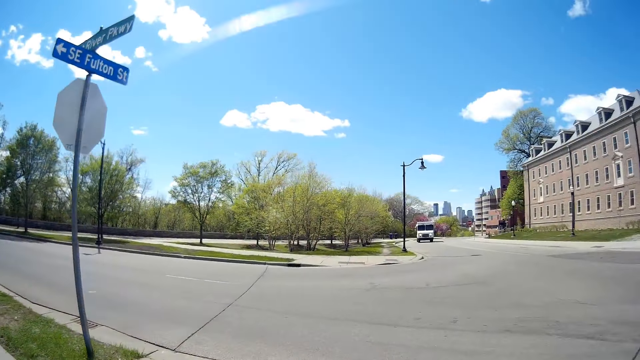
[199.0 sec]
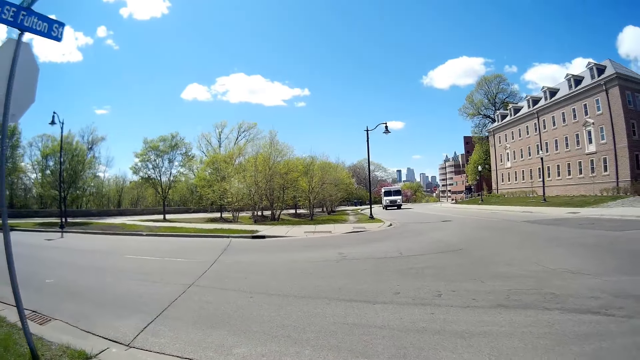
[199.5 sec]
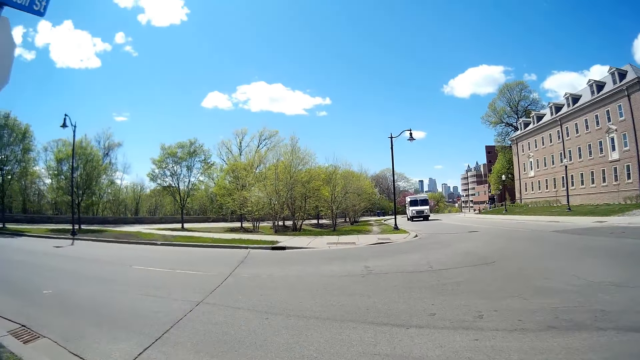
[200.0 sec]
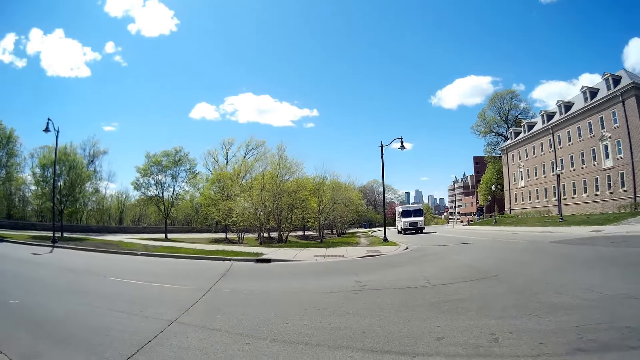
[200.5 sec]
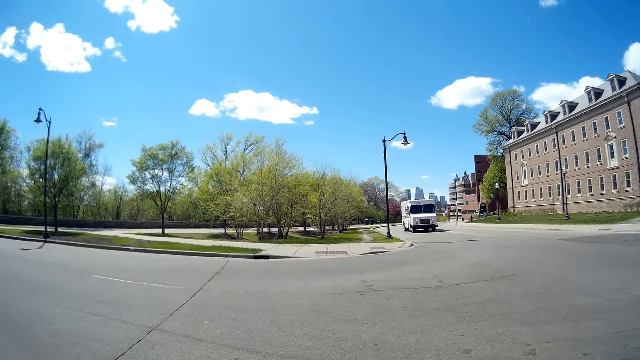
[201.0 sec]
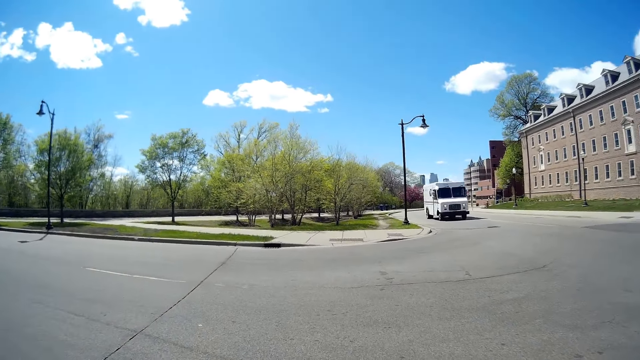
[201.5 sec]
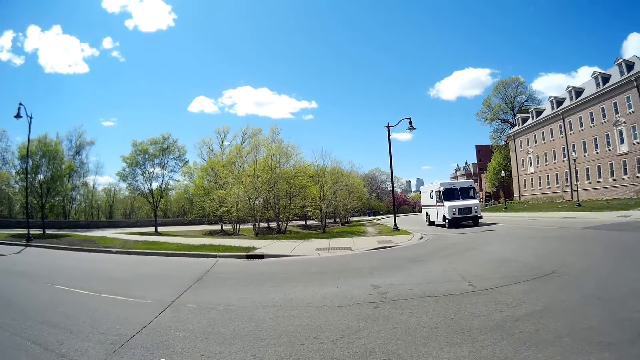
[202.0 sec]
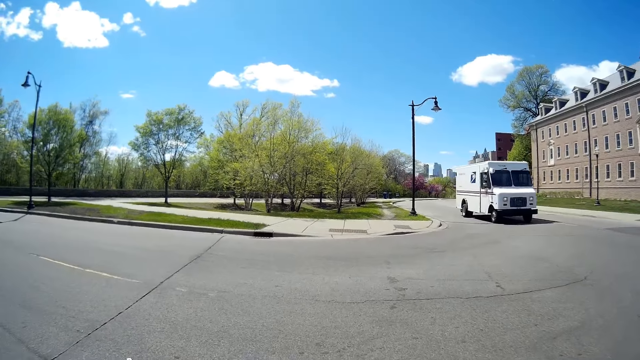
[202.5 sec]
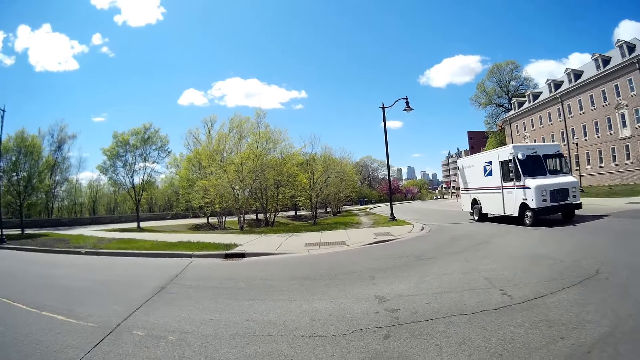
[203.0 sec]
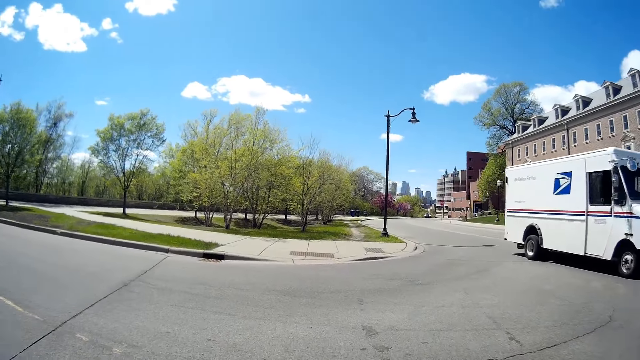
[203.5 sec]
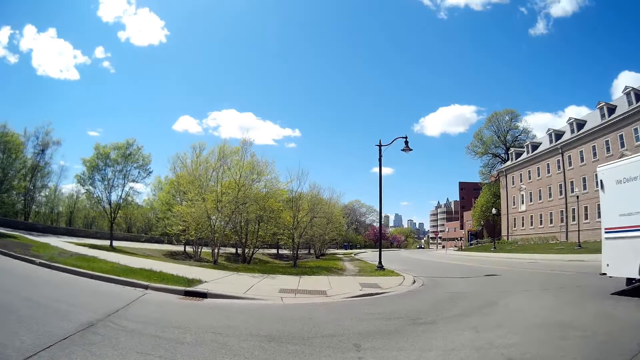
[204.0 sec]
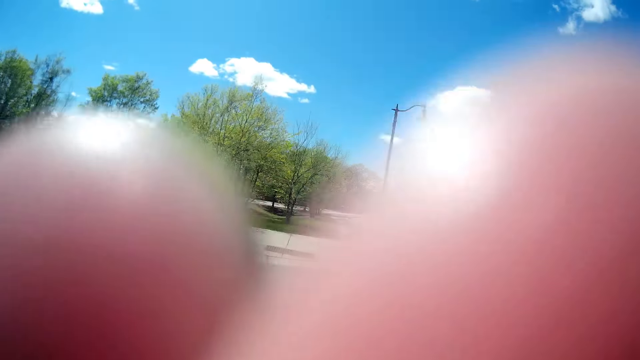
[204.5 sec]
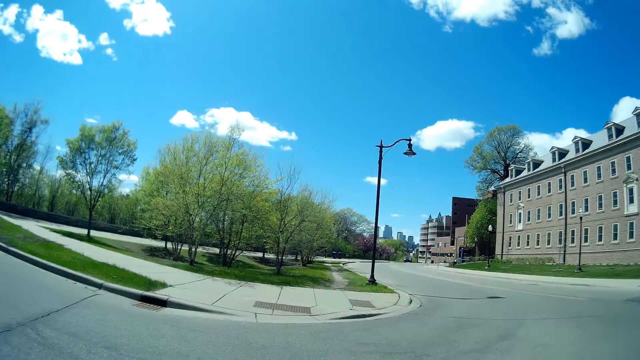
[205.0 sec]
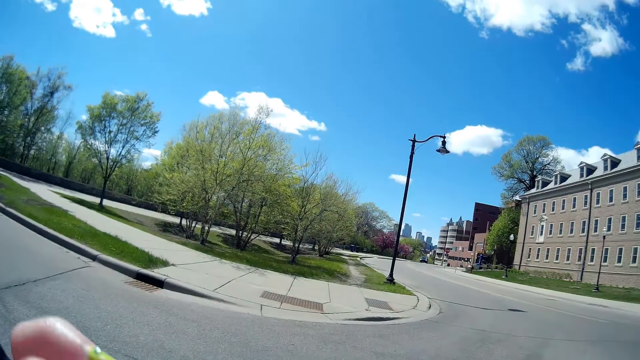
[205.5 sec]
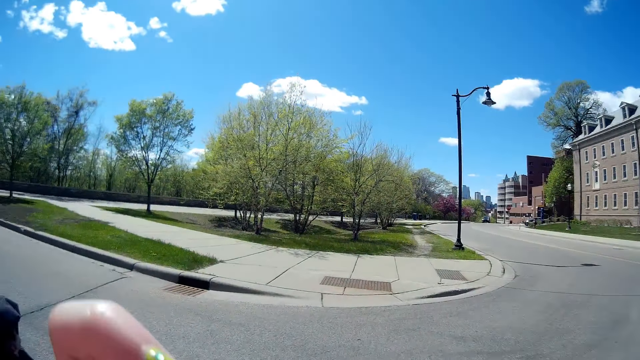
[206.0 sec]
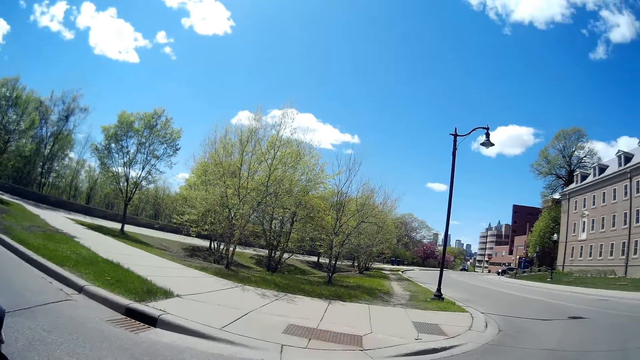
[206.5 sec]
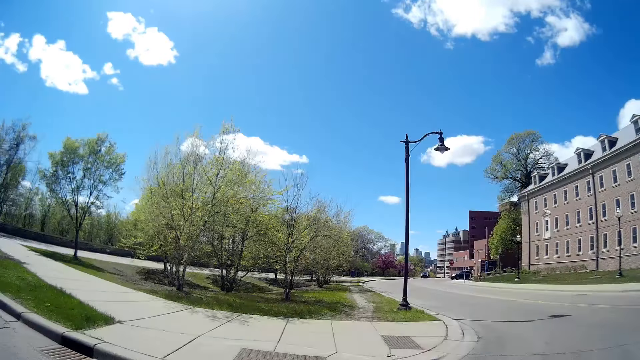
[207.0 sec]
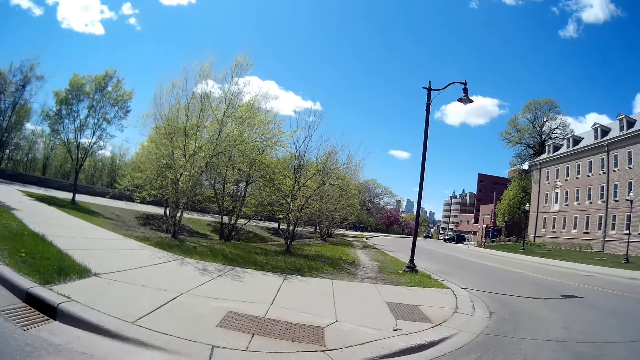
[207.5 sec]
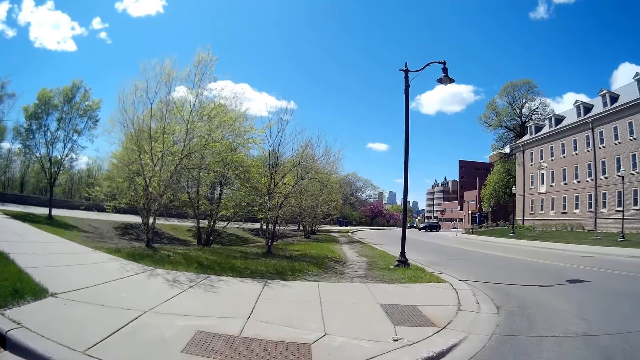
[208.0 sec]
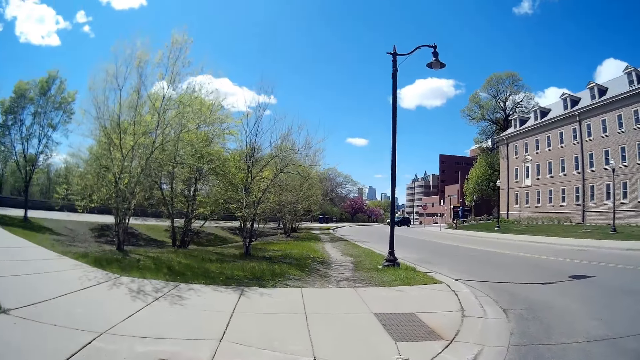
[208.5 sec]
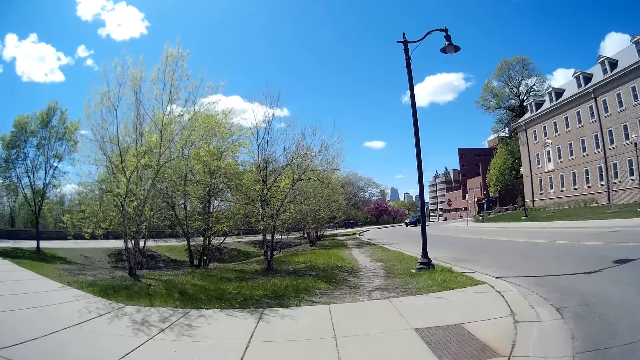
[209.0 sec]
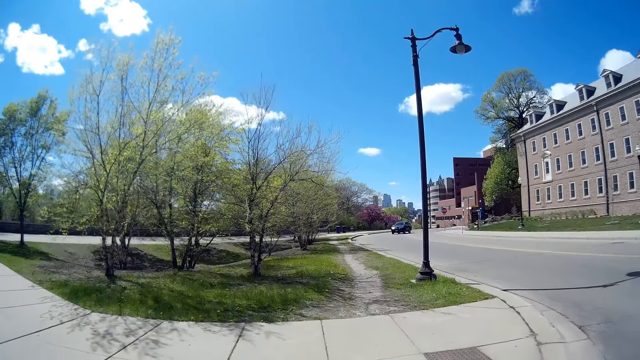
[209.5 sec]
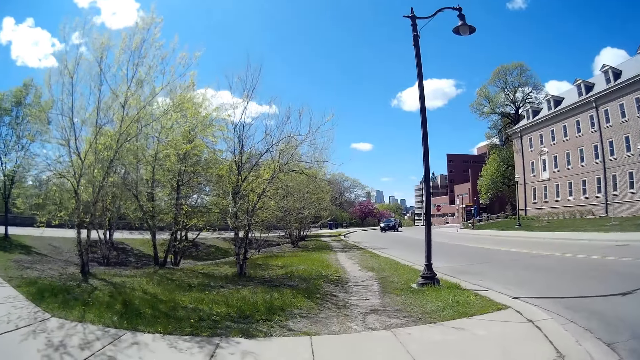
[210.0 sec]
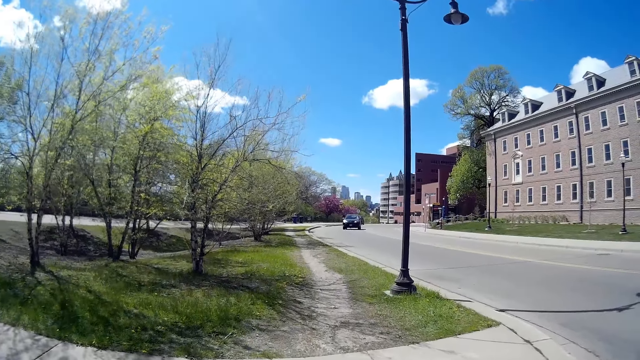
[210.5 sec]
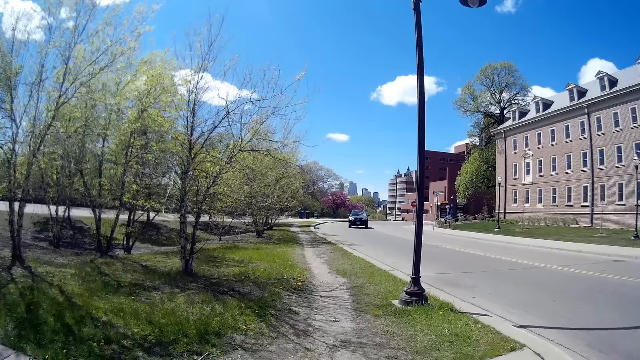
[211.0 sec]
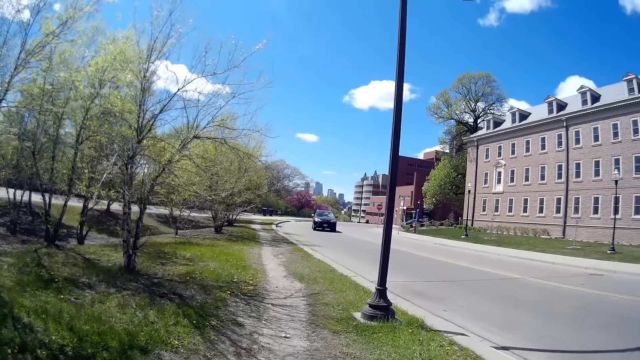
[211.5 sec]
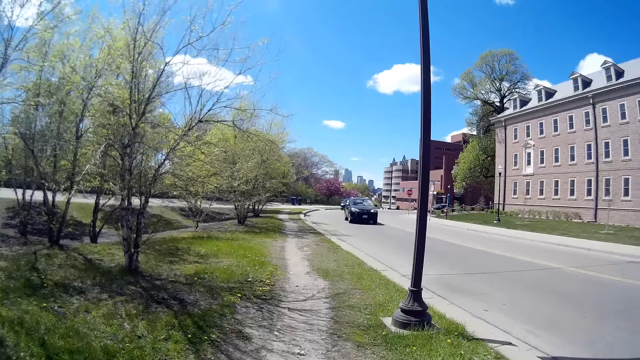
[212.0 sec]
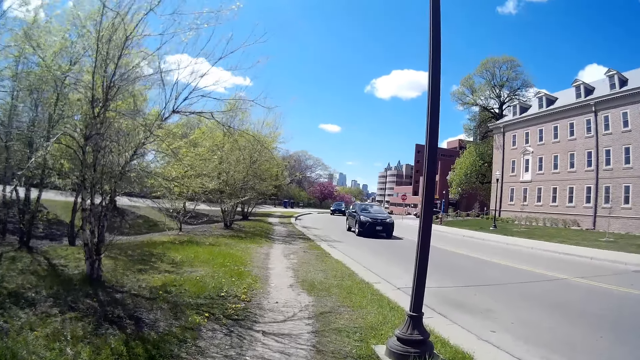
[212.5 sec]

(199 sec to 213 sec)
The camera wearer crosses a street. A white truck drives past the camera wearer. The camera wearer adjusts the glasses on her face with her left hand. She touches her face. She walks. She touches her face. She walks. She walks on a sidewalk with a woman.

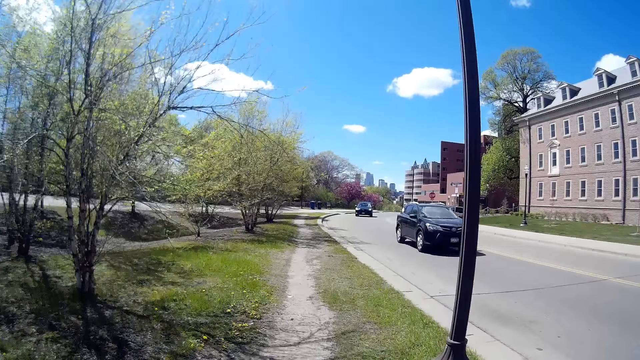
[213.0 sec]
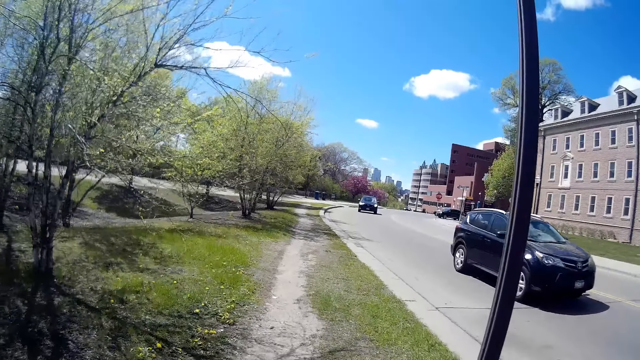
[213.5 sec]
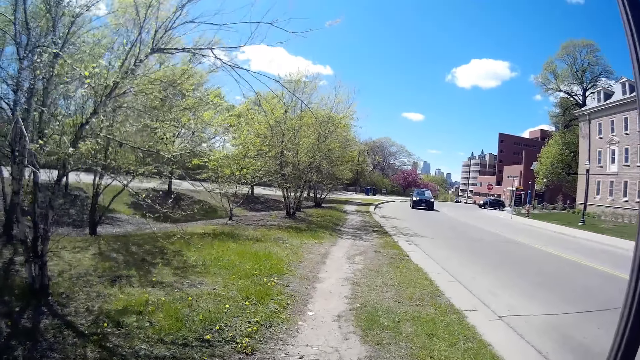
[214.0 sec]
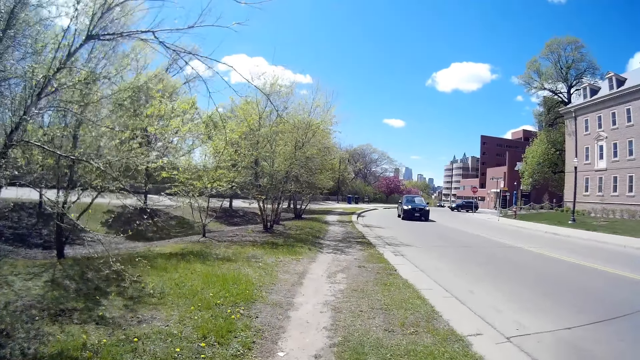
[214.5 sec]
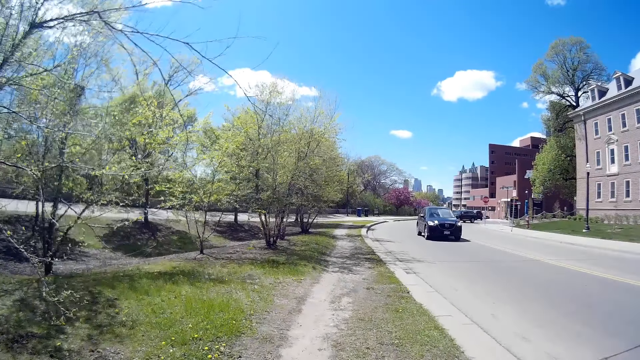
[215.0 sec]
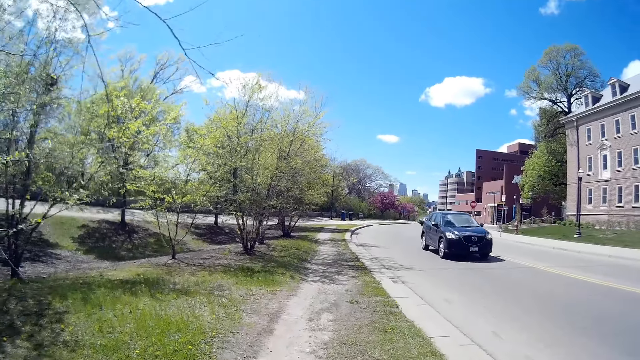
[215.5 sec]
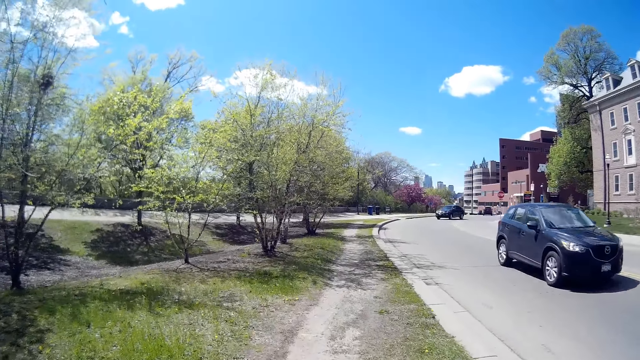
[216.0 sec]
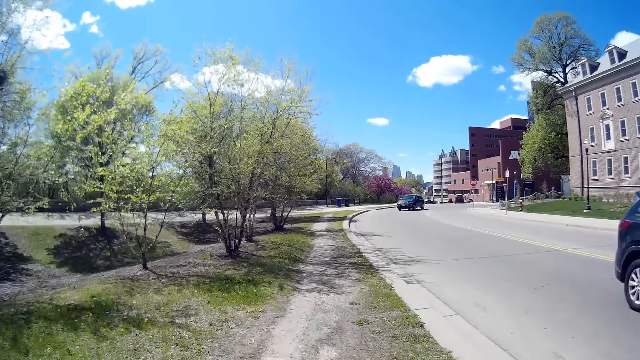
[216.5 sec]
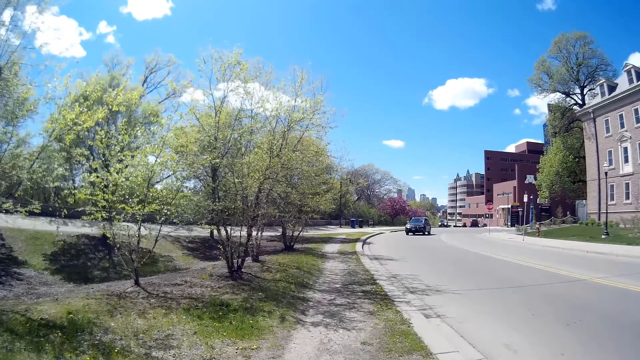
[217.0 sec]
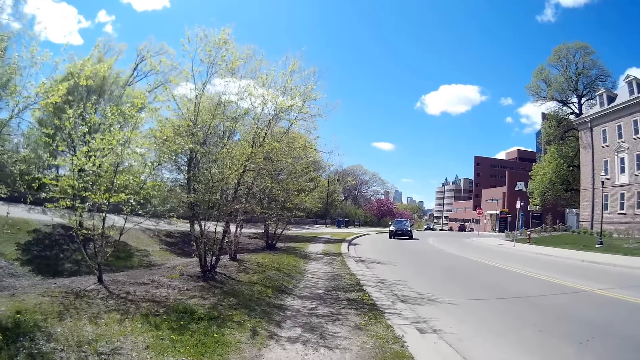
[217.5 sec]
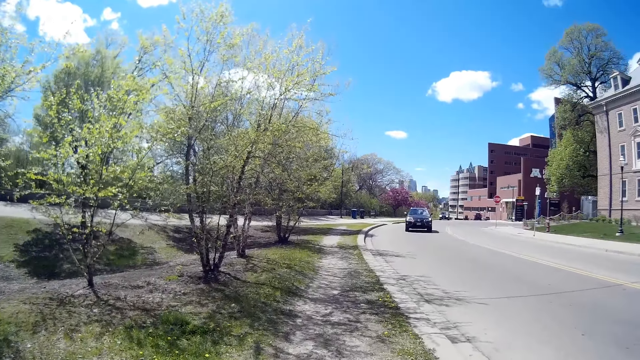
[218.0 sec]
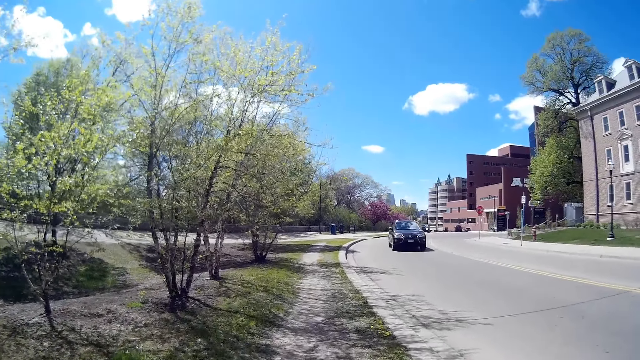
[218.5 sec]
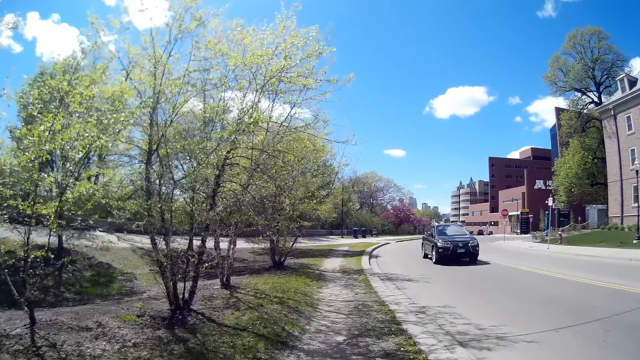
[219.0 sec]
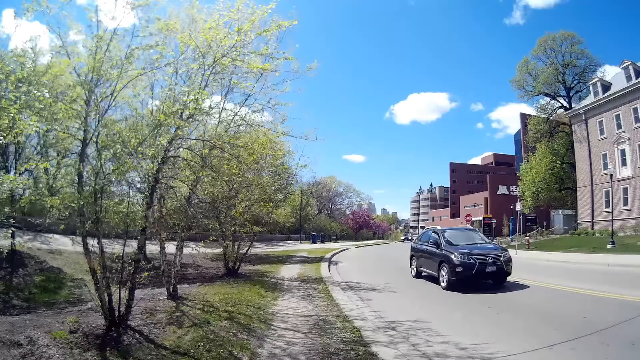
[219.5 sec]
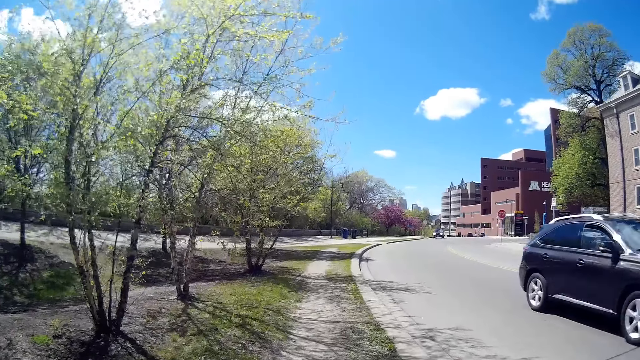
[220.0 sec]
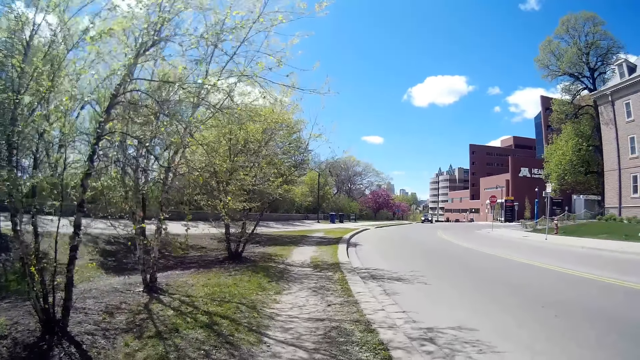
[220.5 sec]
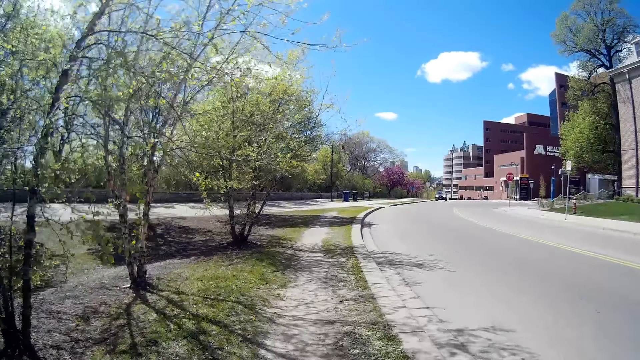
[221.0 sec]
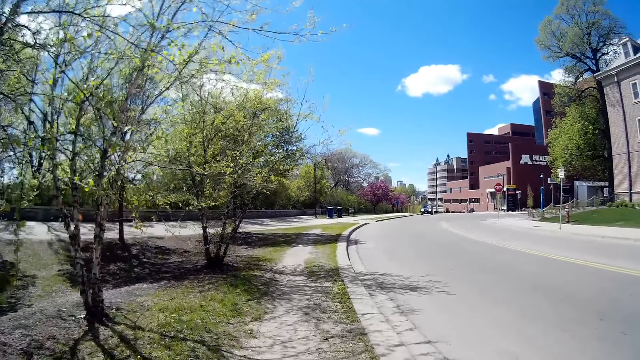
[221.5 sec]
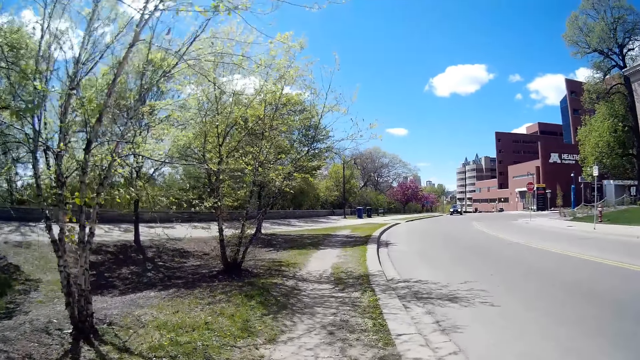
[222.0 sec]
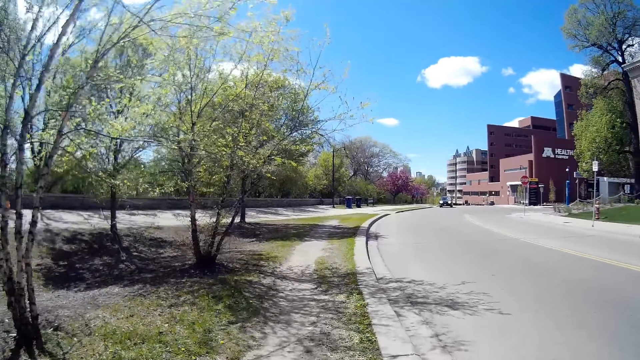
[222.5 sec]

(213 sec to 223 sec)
A black car drives past the camera wearer repeatedly.
